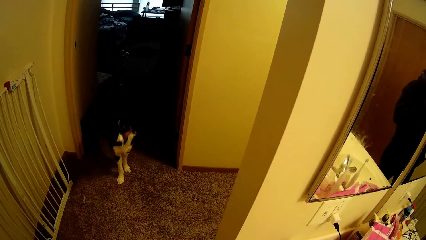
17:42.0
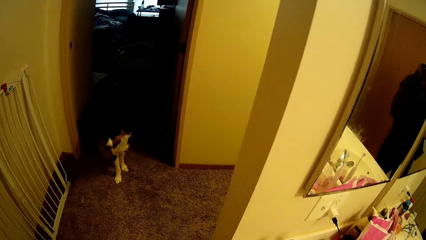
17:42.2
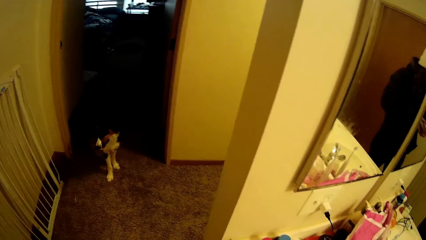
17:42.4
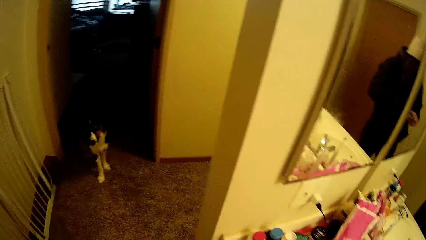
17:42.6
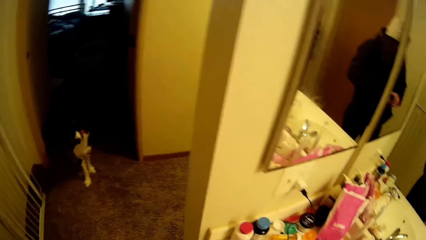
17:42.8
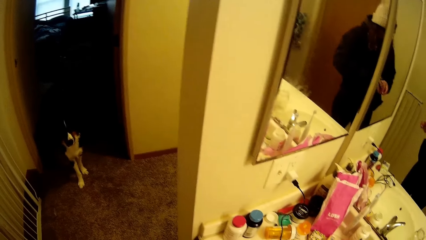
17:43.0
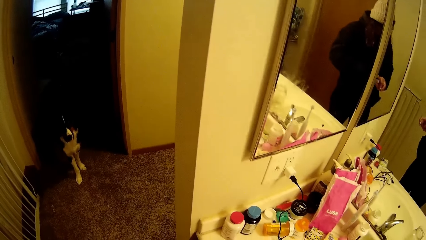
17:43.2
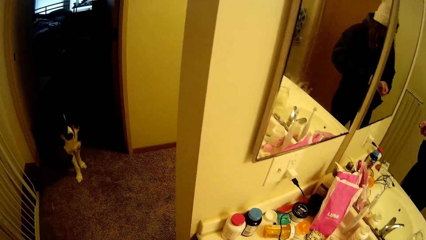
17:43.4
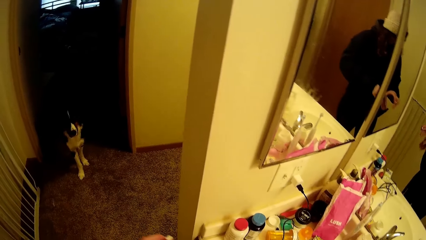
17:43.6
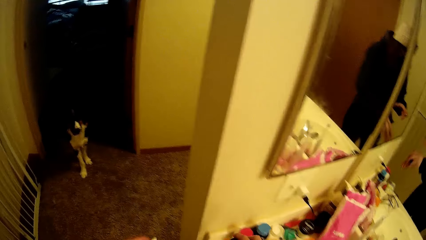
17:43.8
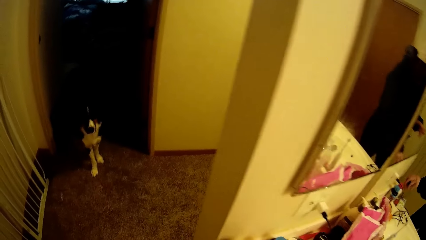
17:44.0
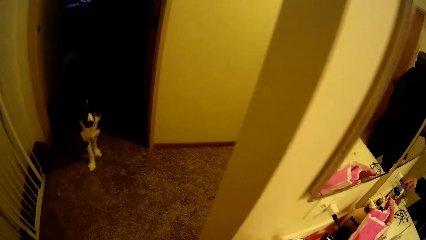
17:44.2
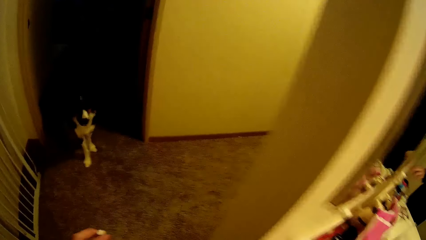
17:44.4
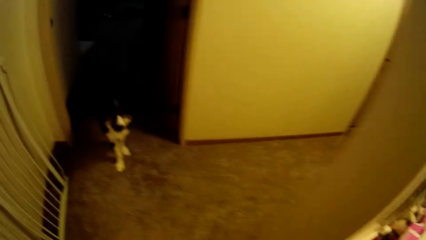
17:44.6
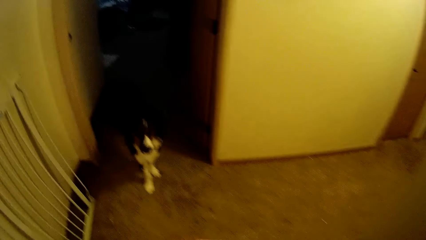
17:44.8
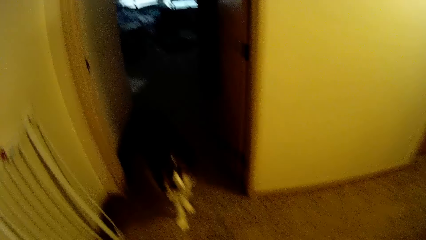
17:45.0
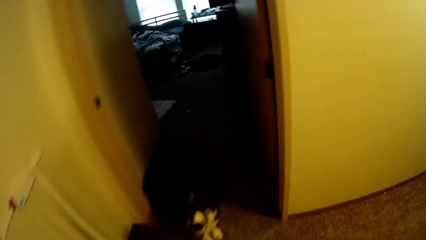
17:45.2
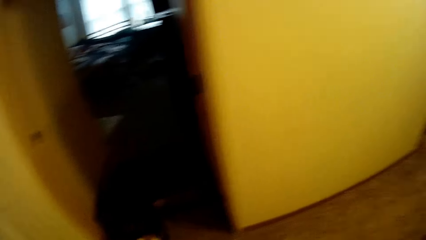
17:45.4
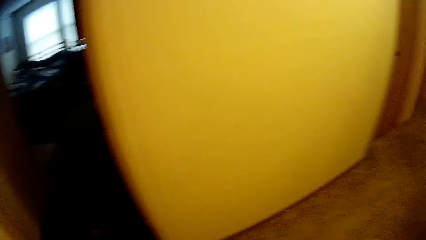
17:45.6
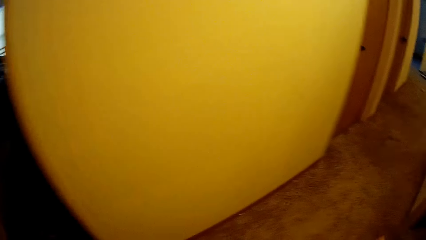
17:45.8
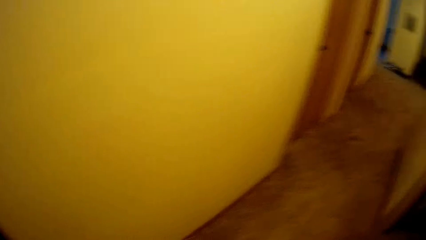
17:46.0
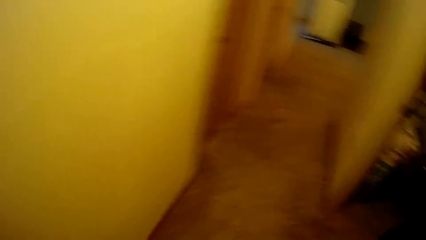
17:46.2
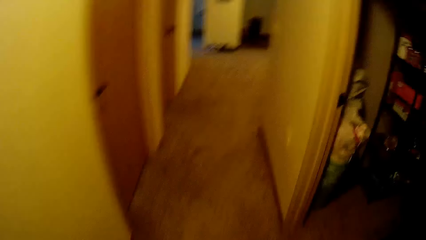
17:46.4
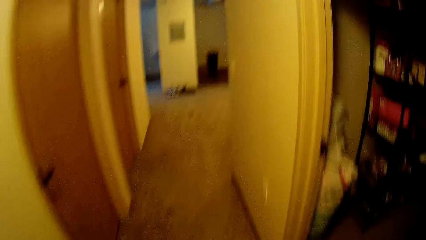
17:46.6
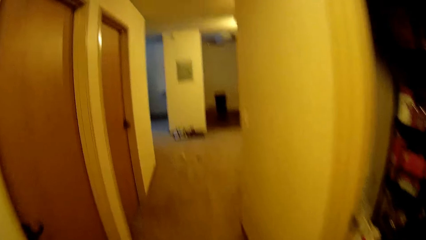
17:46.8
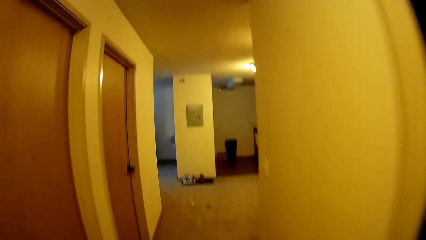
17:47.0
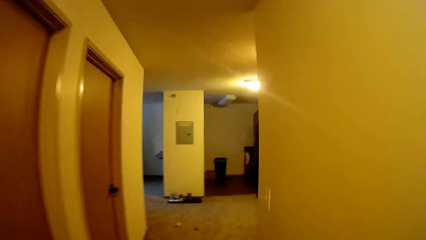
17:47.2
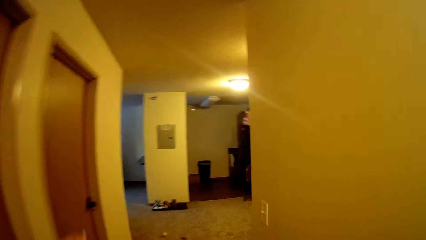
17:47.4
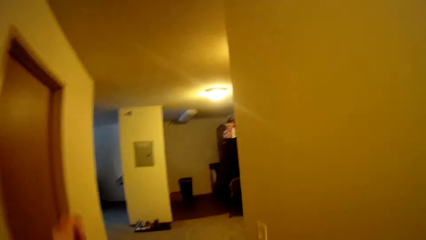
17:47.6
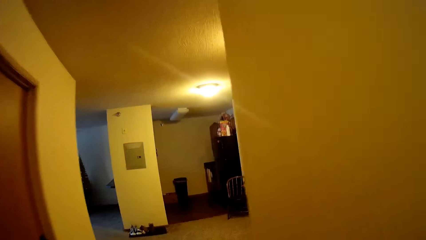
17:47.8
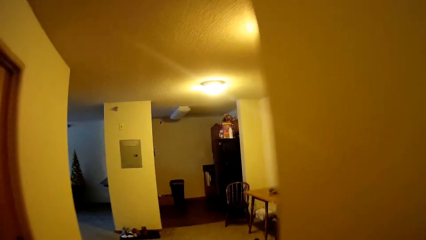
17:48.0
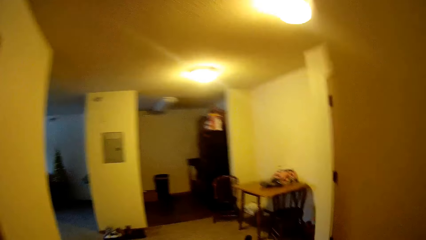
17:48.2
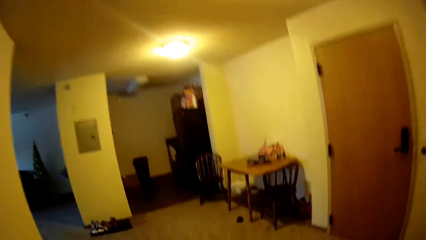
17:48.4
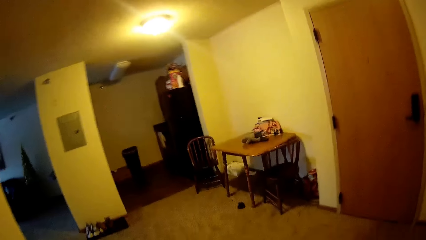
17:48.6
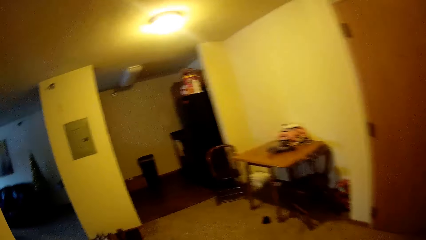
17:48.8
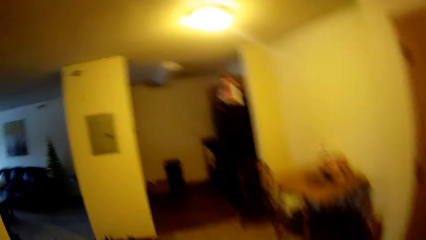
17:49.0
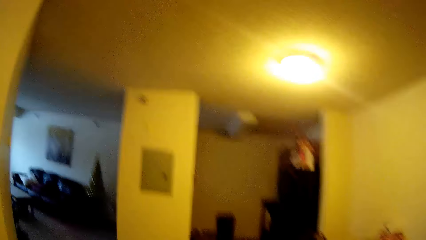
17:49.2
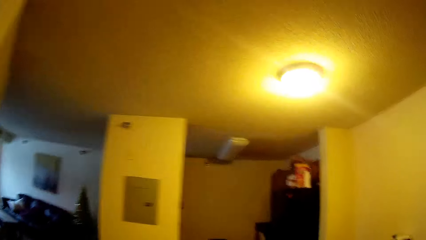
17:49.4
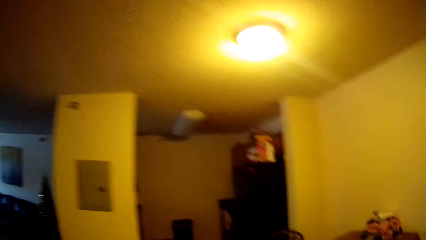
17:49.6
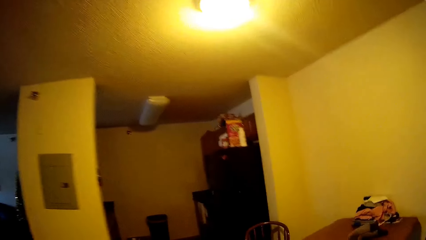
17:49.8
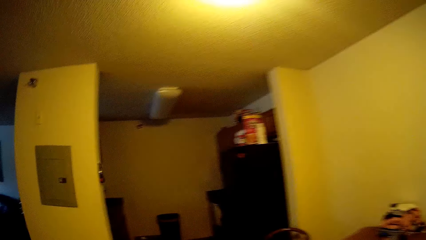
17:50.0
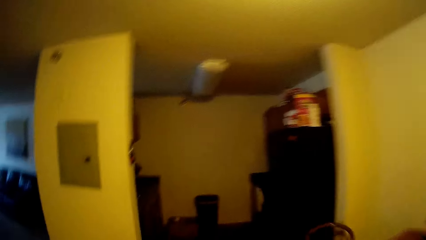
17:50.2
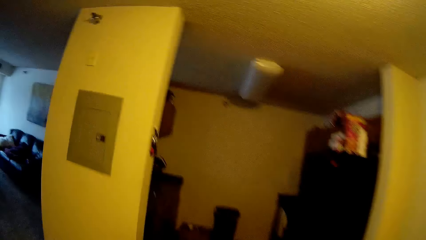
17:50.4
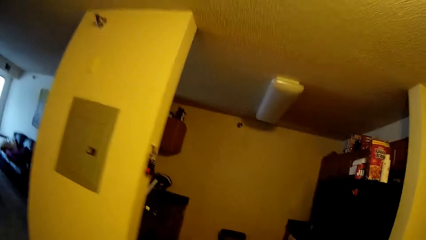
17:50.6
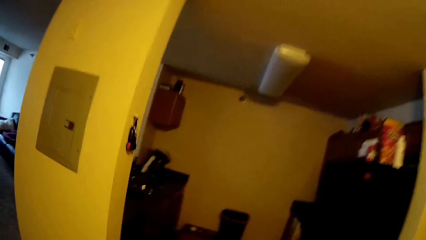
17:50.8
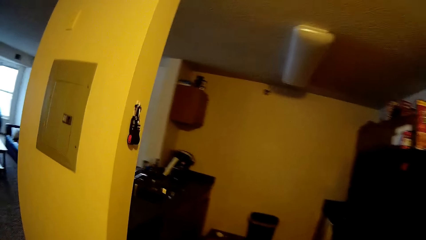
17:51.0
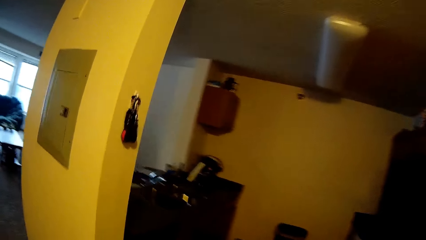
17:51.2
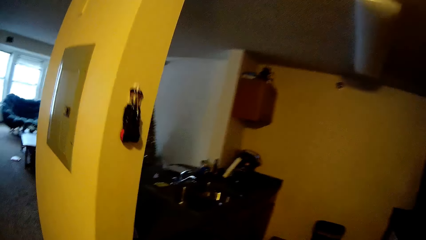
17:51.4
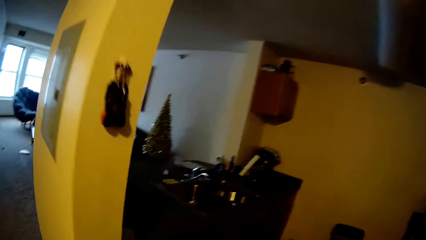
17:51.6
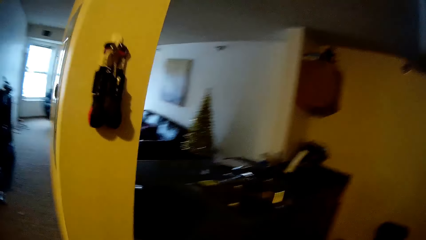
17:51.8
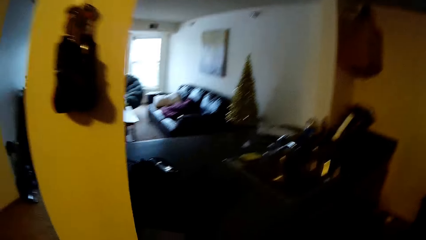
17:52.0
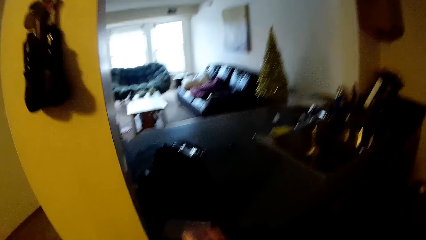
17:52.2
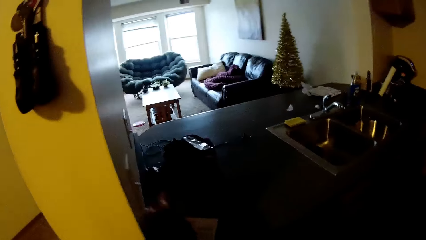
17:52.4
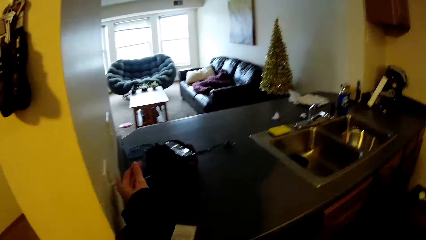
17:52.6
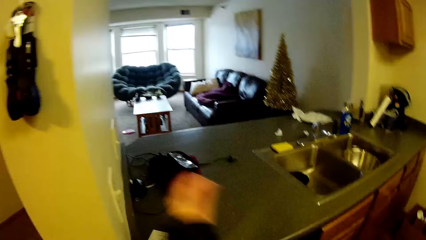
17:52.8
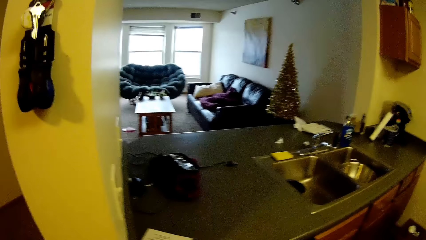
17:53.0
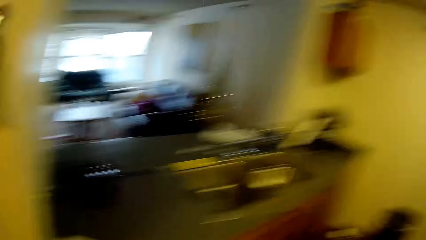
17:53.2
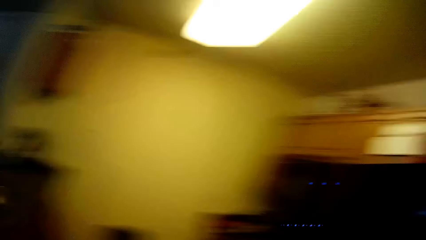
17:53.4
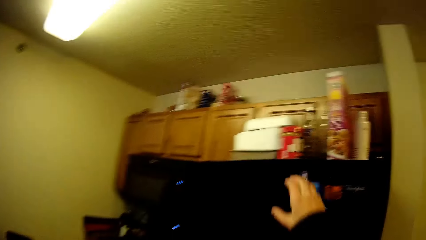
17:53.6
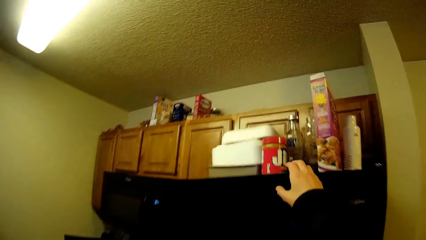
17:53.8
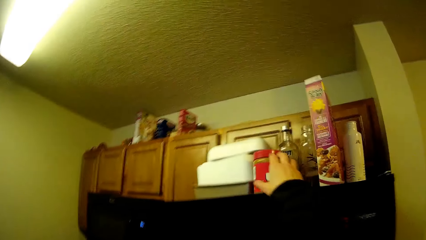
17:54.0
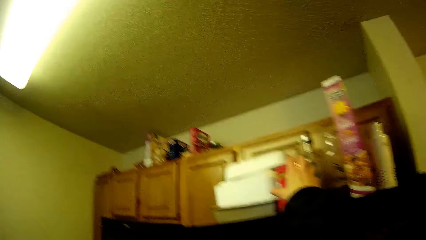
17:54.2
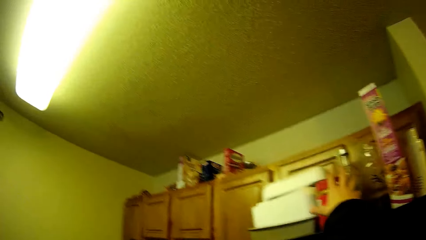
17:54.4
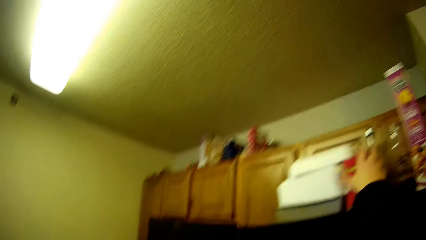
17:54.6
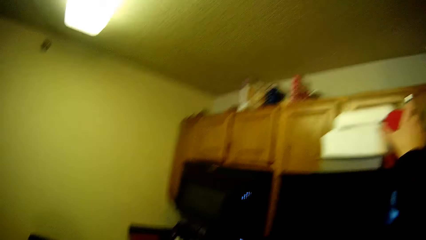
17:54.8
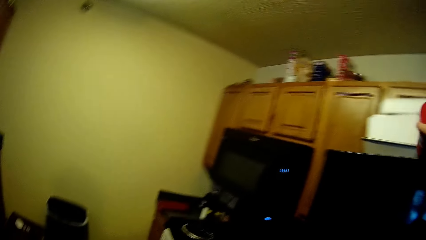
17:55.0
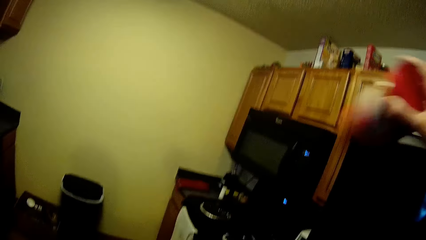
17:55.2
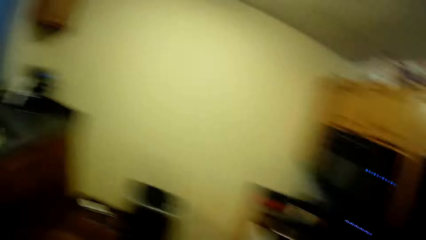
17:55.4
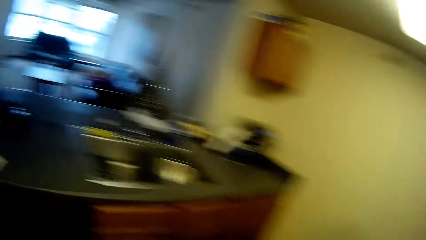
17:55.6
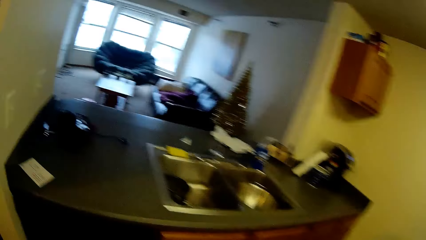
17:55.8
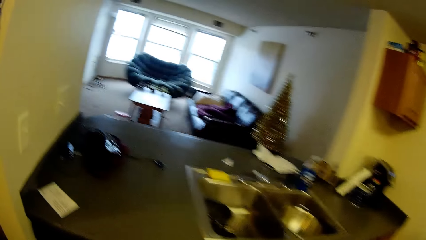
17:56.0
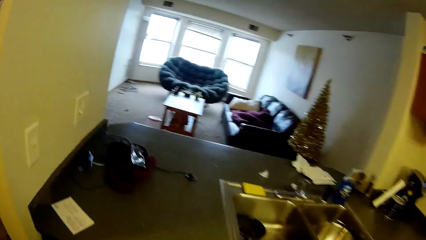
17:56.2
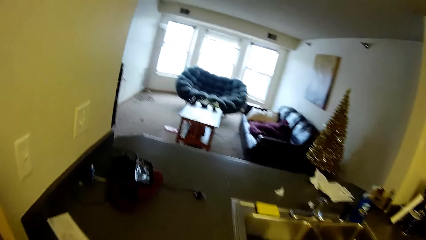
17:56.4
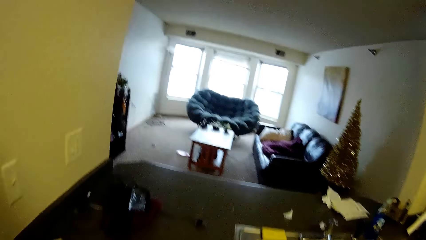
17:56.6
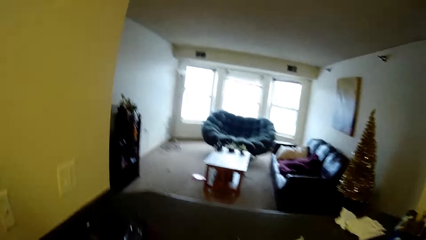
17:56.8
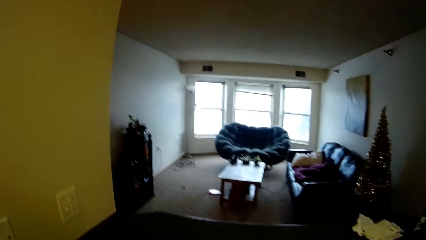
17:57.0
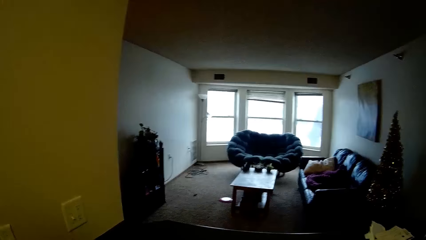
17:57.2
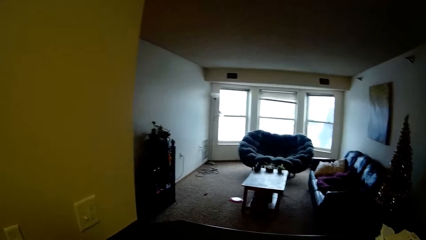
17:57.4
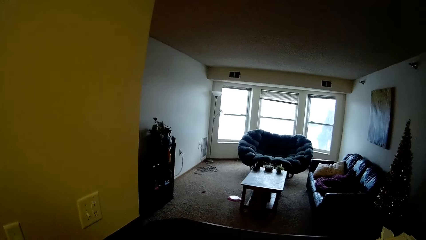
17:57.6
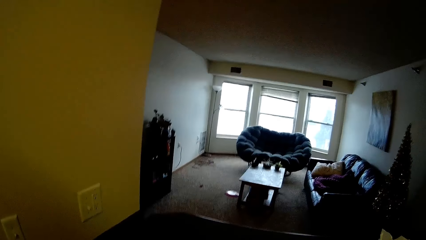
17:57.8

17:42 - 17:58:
The camera wearer holds the bottle. They walk to the kitchen. They turn on the lights. They pick up the peanut butter from the top of the fridge.
